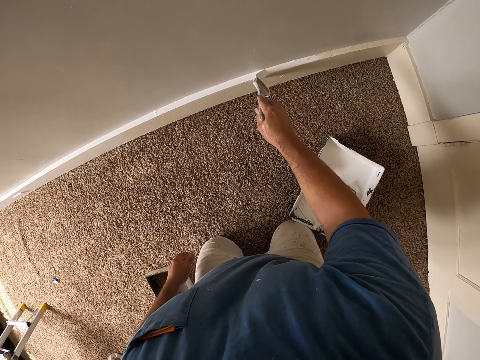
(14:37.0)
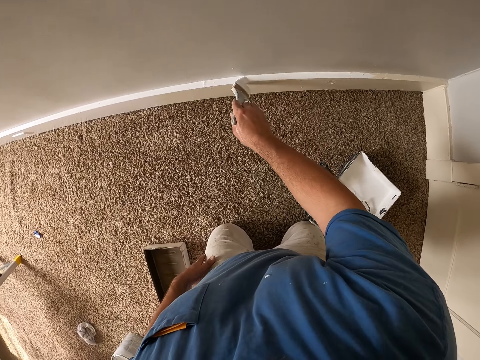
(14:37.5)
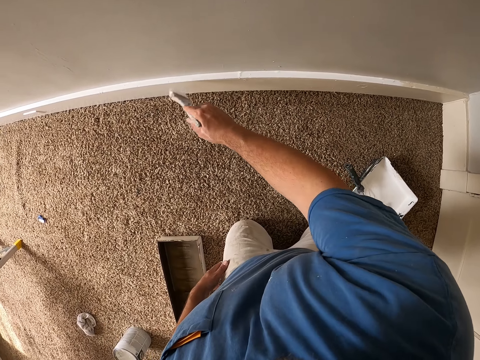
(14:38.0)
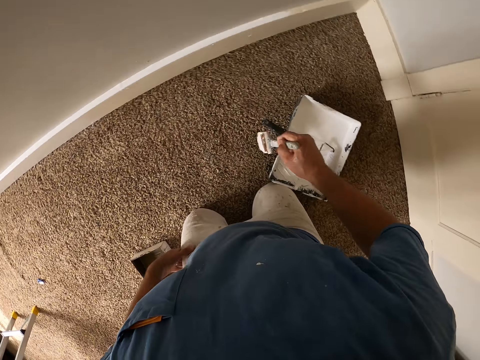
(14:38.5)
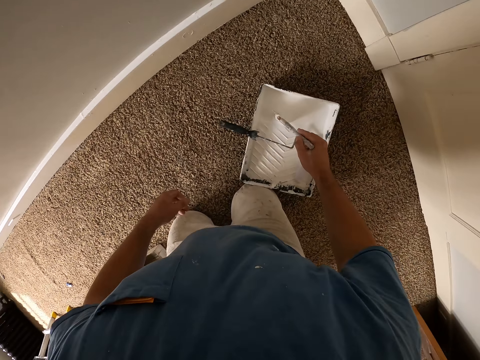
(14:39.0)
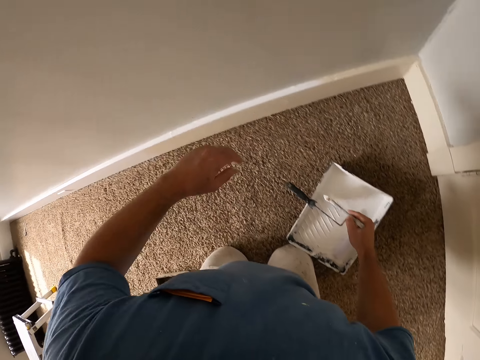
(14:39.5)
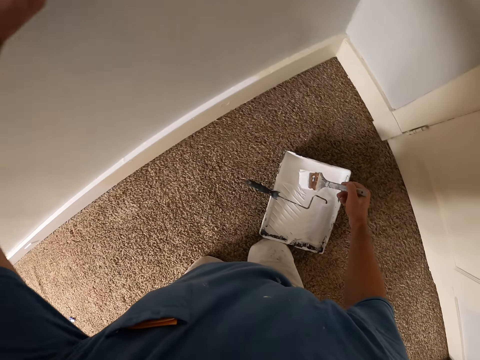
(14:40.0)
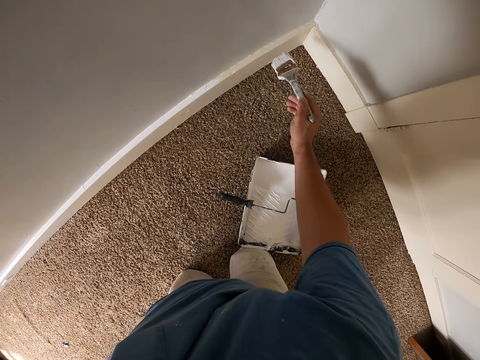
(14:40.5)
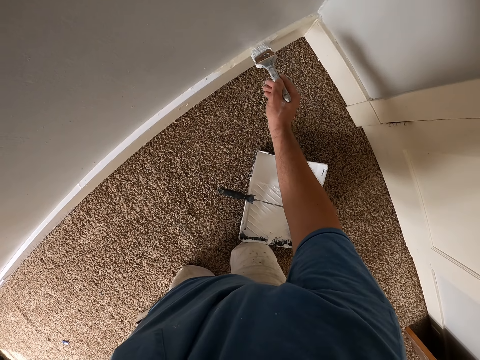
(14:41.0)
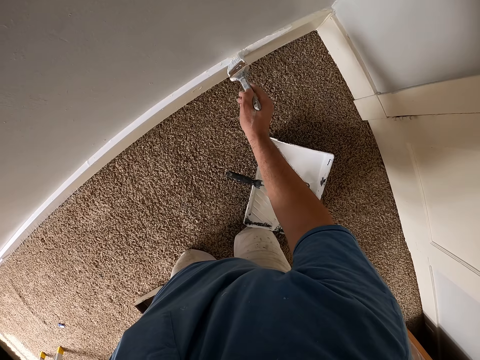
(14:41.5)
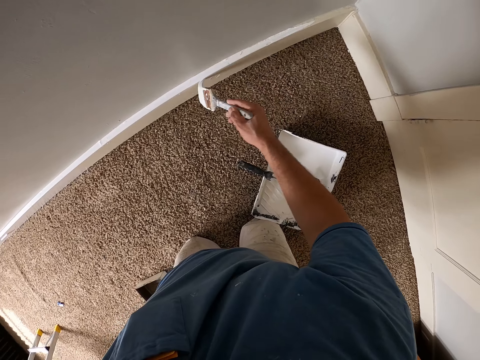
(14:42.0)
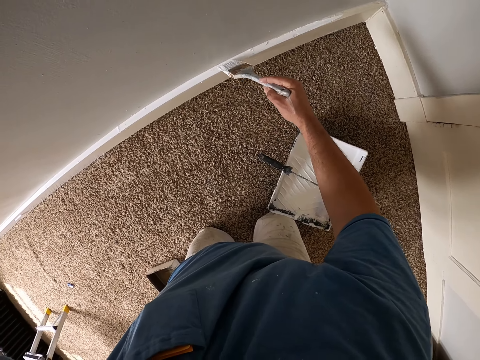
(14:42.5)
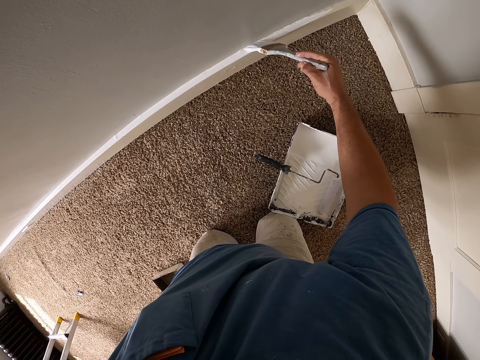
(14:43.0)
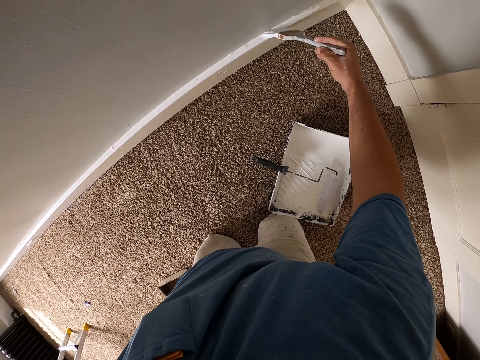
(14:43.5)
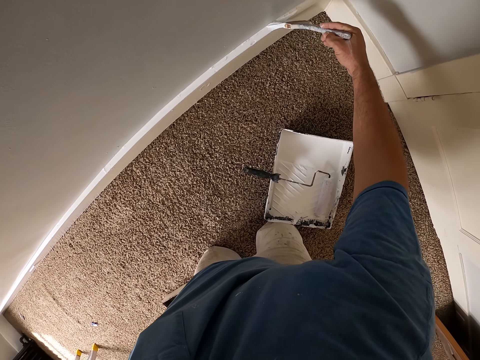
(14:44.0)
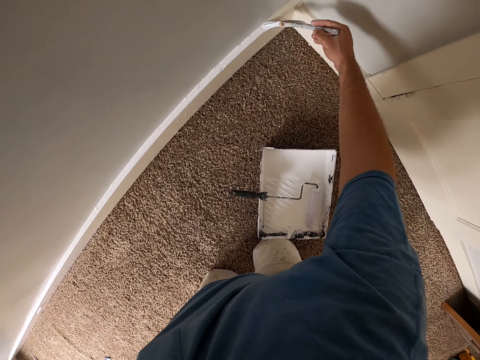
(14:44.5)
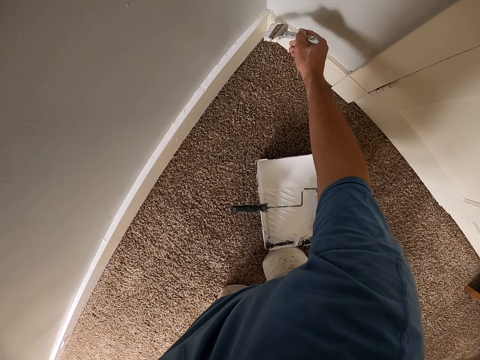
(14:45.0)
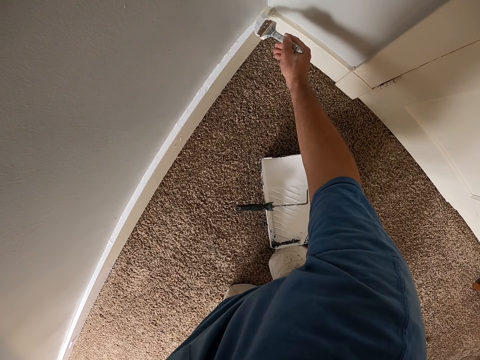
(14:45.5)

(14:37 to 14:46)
The camera wearer scoops paint from a paint tray with a paint brush. They move a hand on the wall. They paint a baseboard with the paint brush.

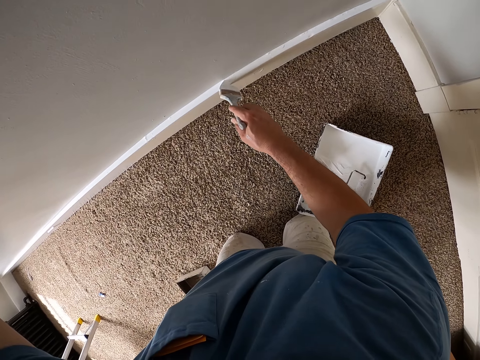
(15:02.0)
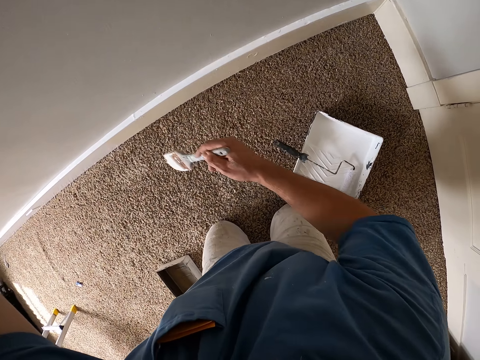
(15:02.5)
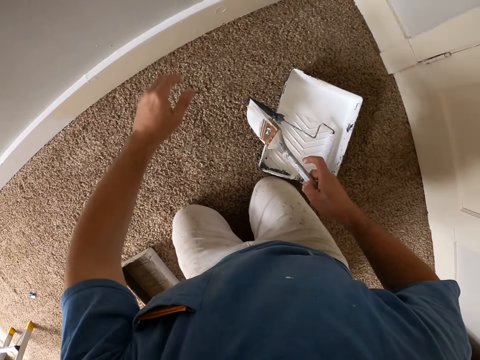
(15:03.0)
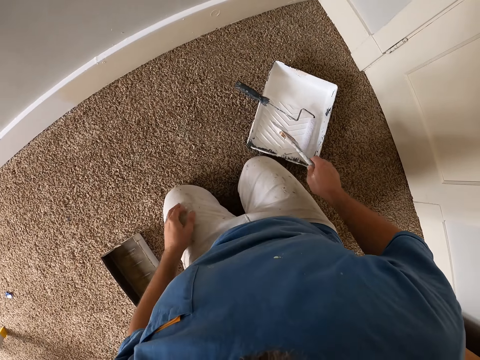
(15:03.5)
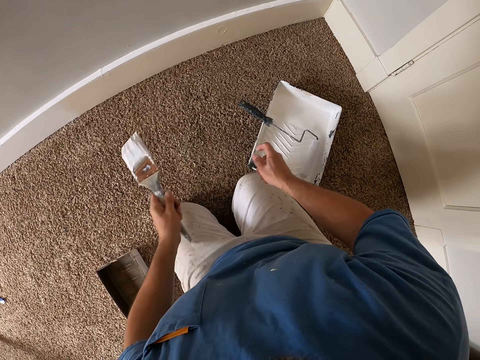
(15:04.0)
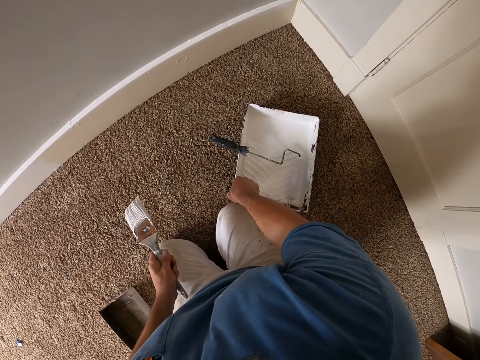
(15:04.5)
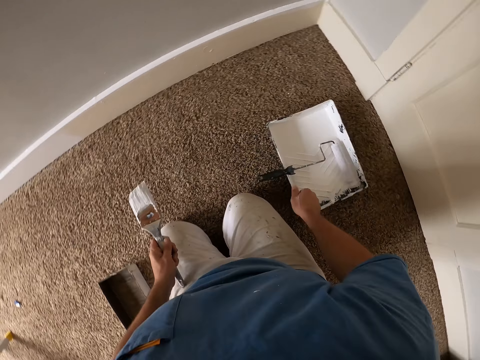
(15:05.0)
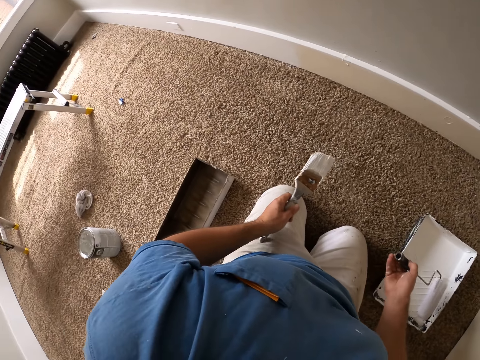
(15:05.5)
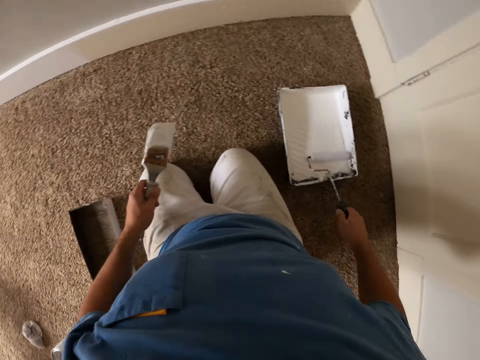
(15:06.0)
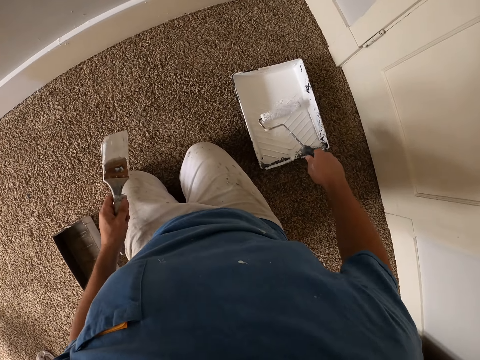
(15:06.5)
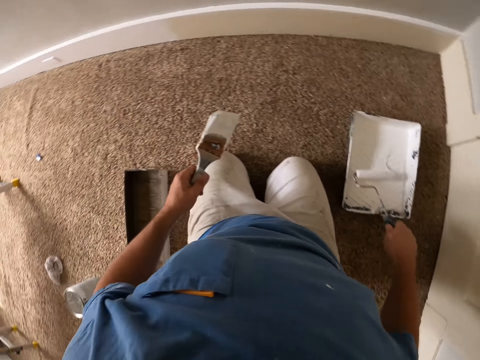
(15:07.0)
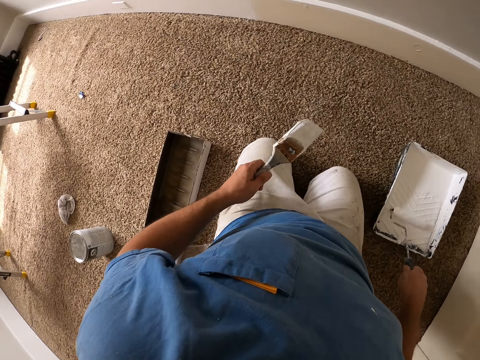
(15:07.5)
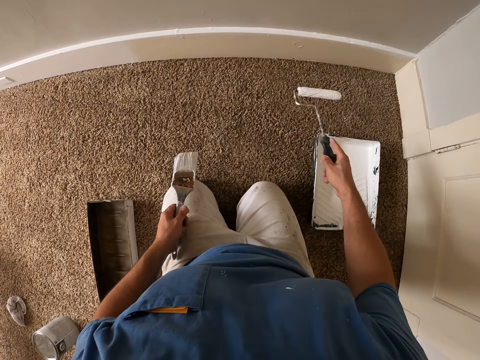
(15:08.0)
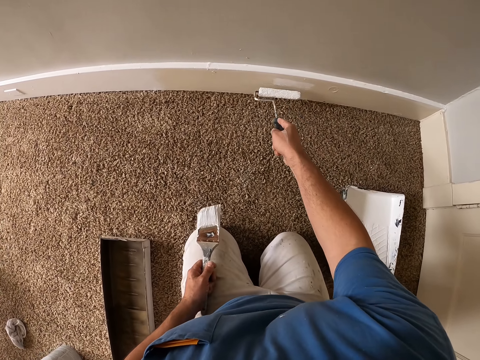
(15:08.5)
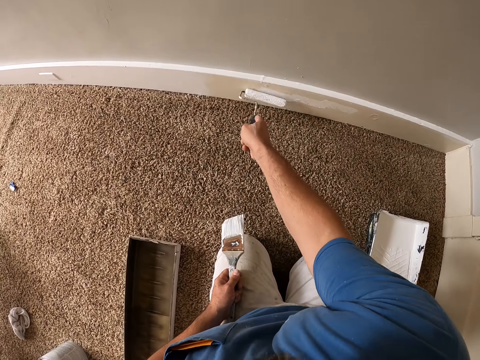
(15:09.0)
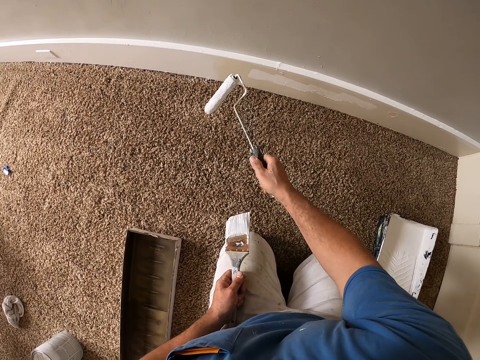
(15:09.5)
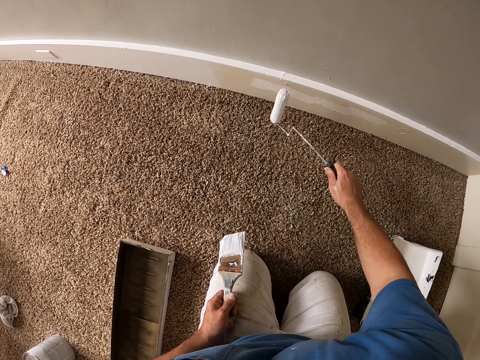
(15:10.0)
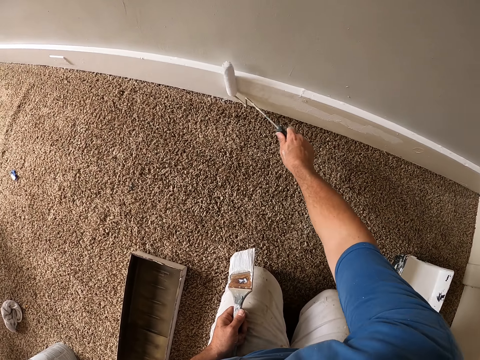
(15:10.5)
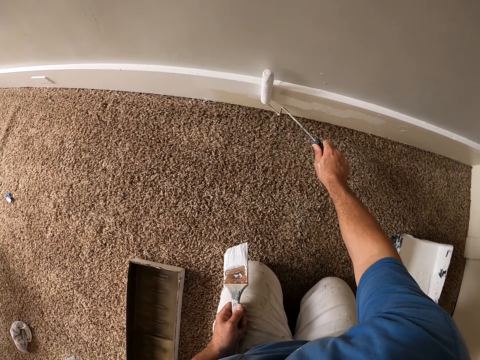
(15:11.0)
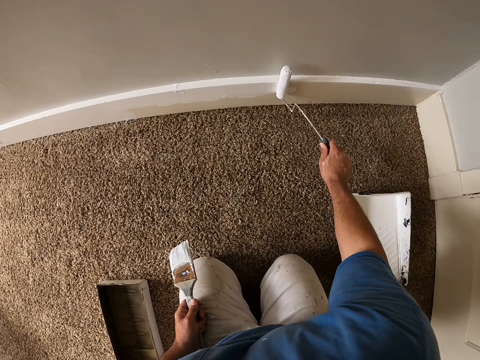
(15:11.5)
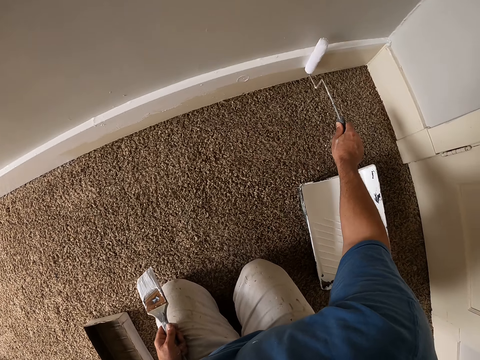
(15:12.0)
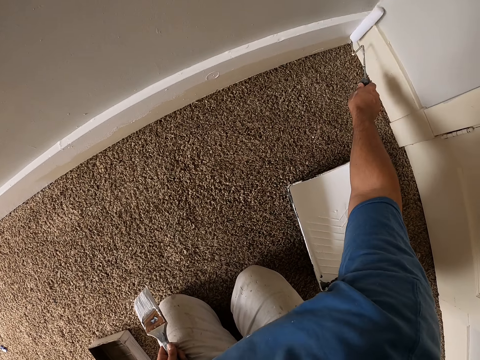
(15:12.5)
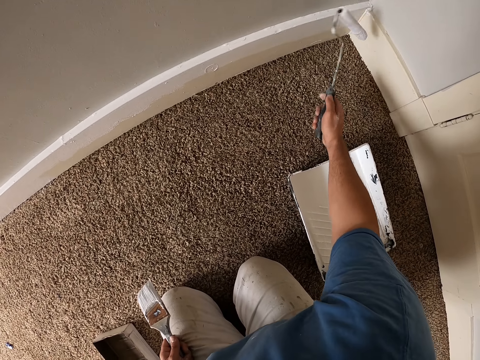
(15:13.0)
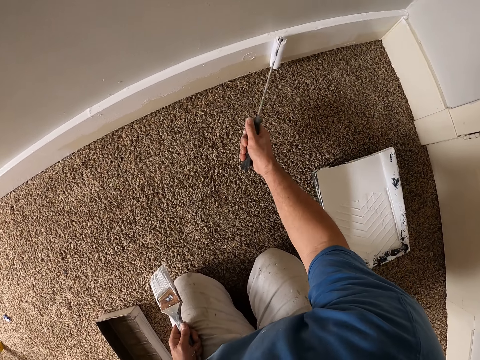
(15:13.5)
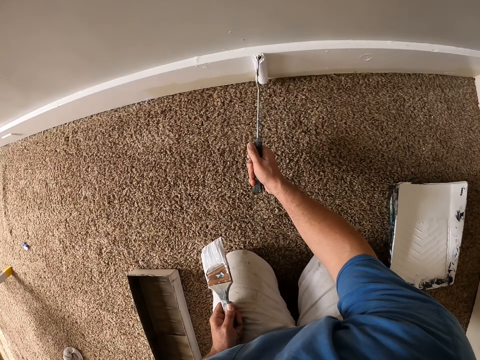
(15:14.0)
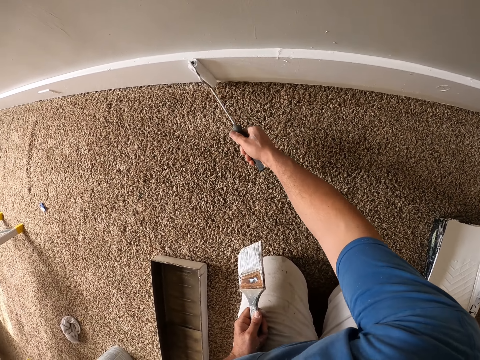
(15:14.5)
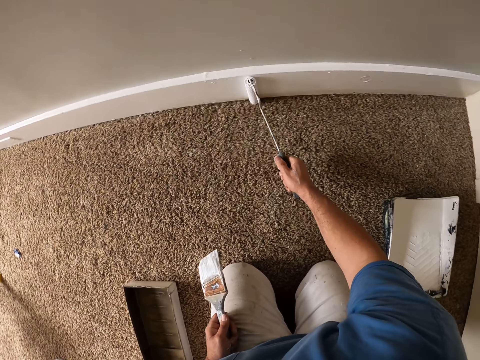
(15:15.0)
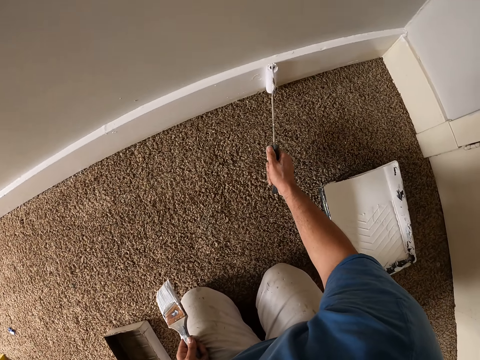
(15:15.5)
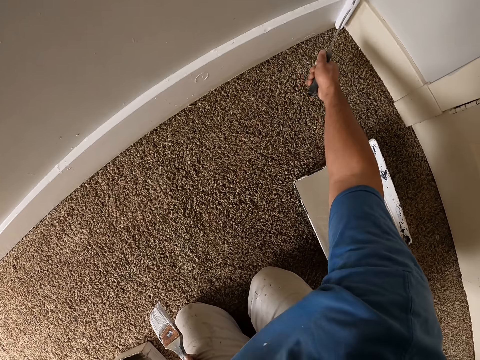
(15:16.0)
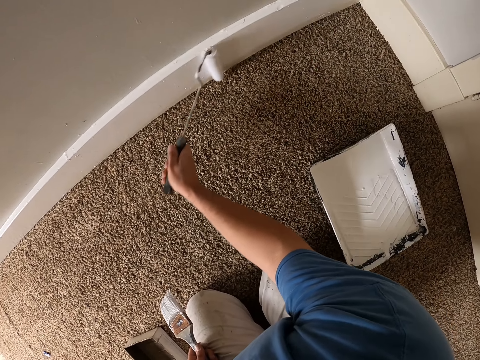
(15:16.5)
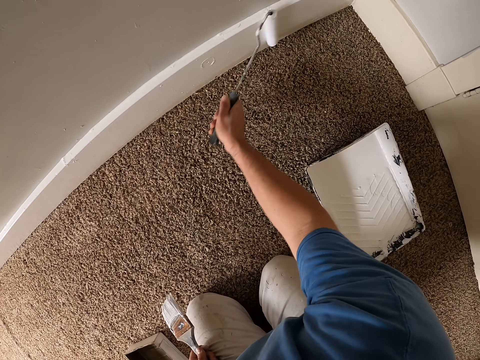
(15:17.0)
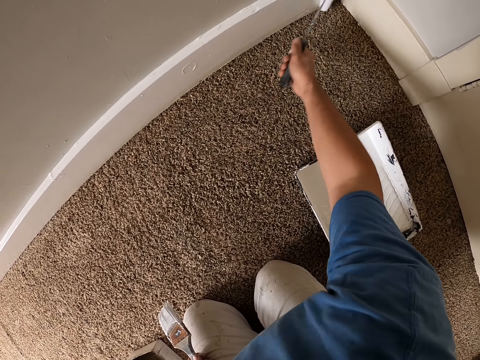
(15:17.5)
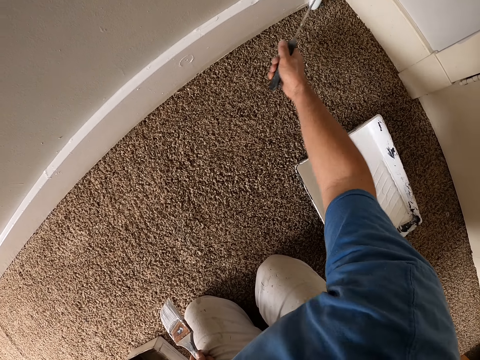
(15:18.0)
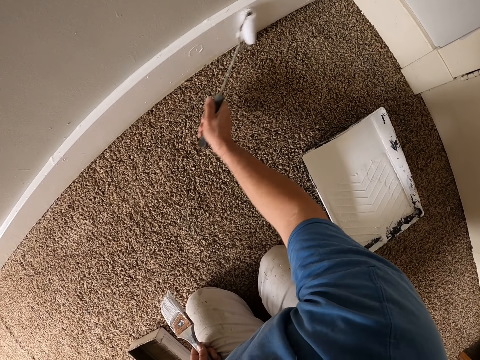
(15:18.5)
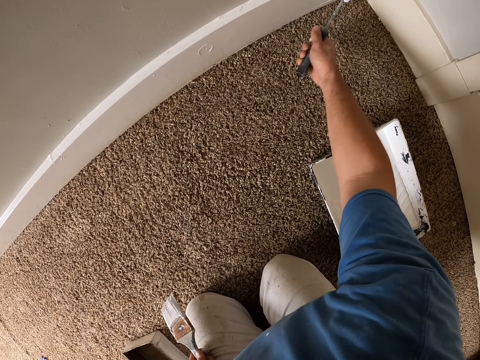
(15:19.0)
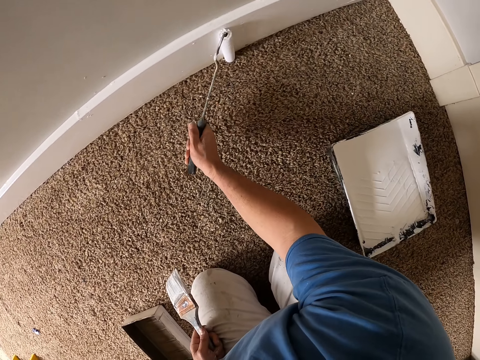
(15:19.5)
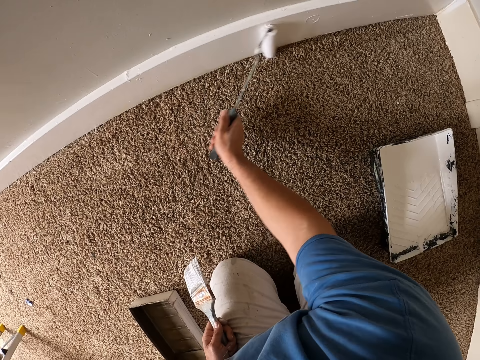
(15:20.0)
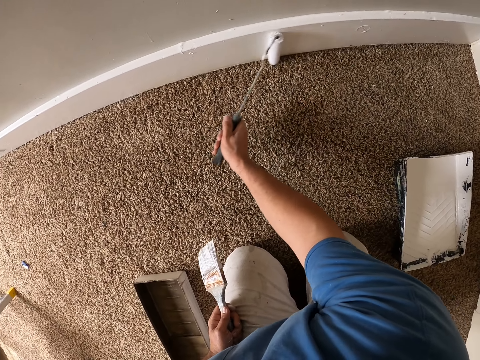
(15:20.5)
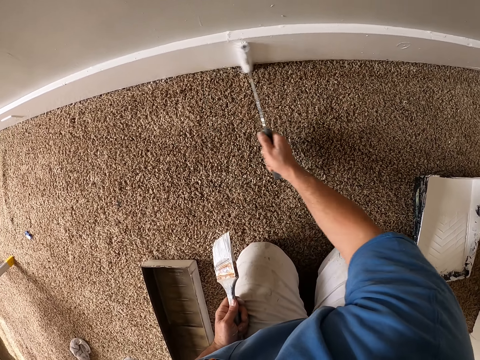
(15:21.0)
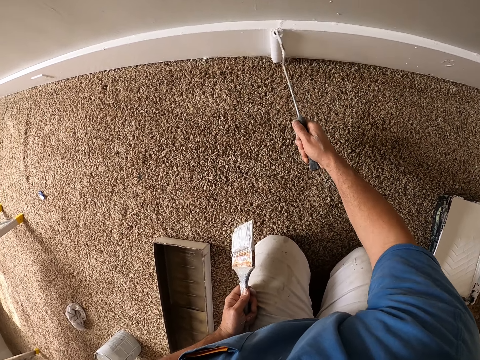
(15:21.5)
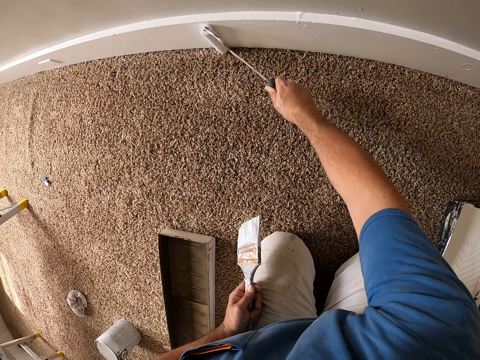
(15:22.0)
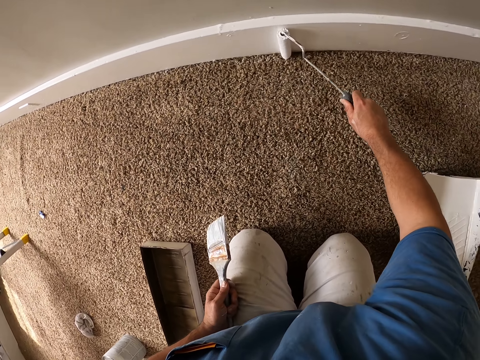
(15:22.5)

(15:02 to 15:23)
The camera wearer moves a hand on a thigh. They switch a paint brush to the other hand. They move the paint tray on the floor closer to the door. They pick a paint roller from the paint tray. They roll the paint roller over the paint in the paint tray. They paint a baseboard with the paint roller.
